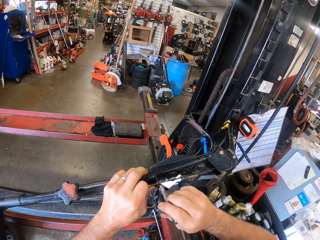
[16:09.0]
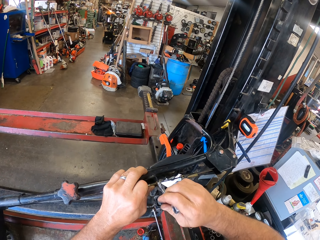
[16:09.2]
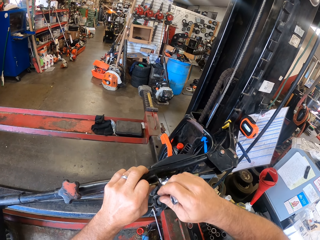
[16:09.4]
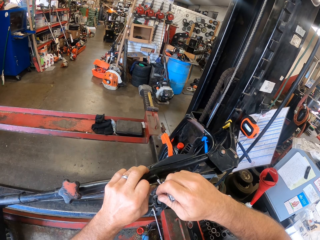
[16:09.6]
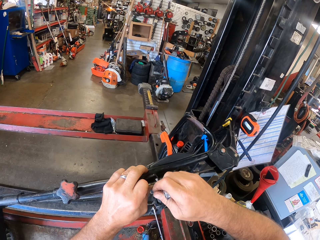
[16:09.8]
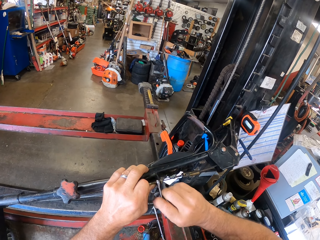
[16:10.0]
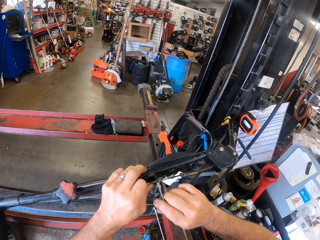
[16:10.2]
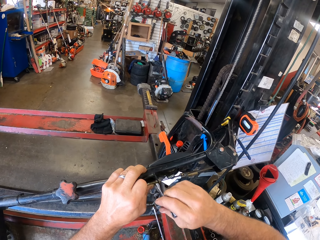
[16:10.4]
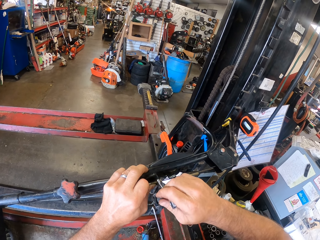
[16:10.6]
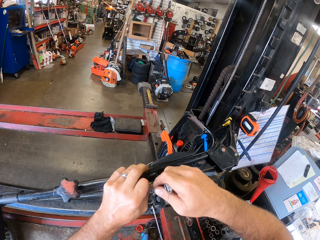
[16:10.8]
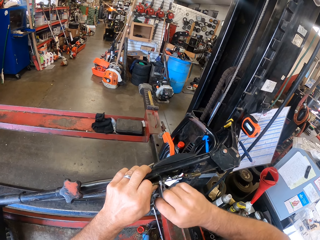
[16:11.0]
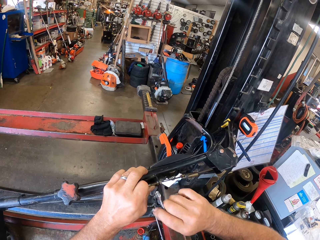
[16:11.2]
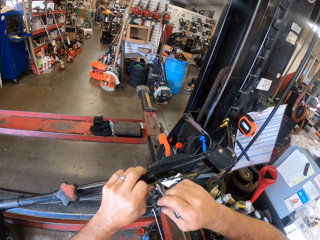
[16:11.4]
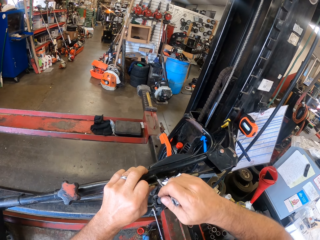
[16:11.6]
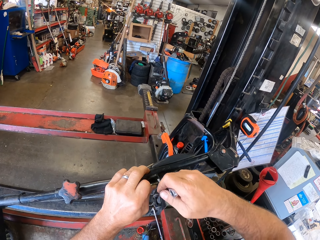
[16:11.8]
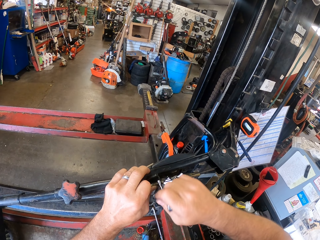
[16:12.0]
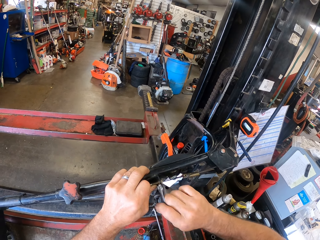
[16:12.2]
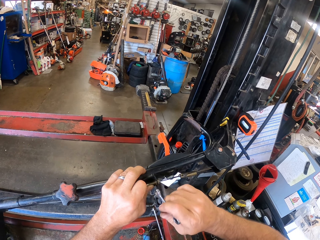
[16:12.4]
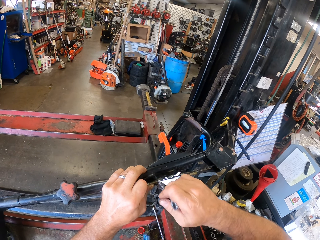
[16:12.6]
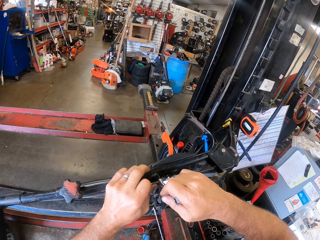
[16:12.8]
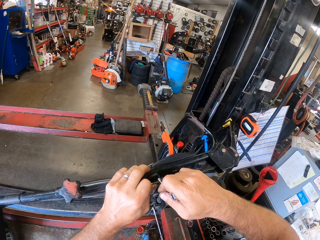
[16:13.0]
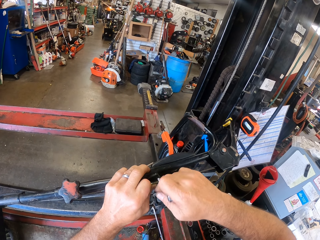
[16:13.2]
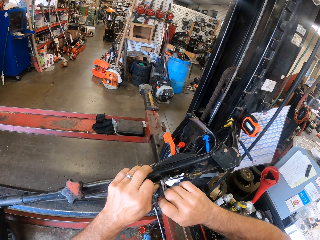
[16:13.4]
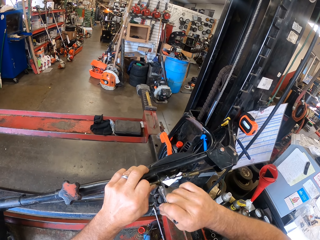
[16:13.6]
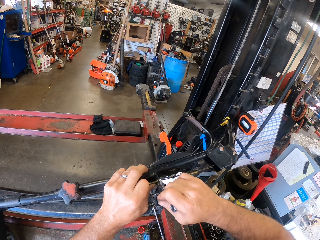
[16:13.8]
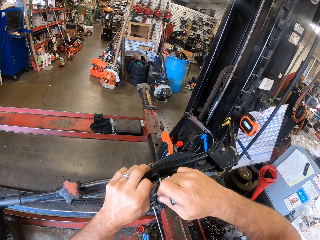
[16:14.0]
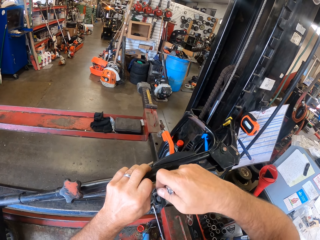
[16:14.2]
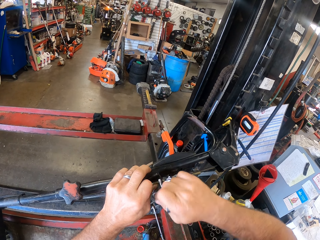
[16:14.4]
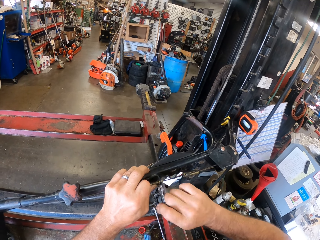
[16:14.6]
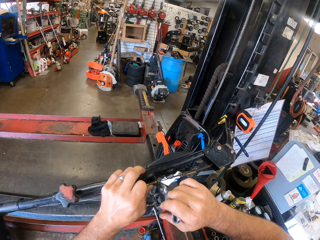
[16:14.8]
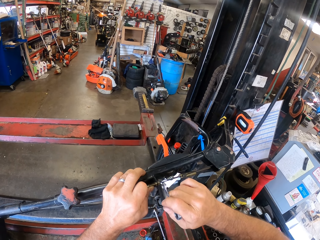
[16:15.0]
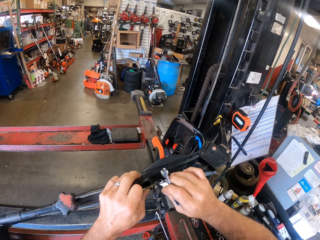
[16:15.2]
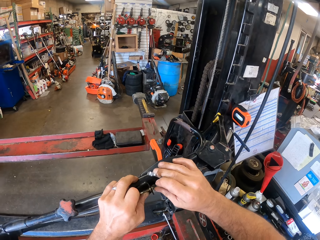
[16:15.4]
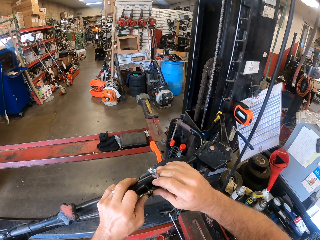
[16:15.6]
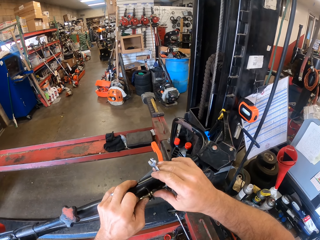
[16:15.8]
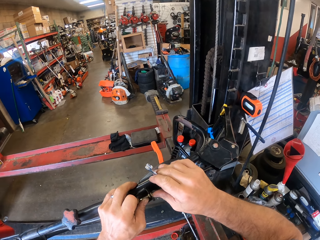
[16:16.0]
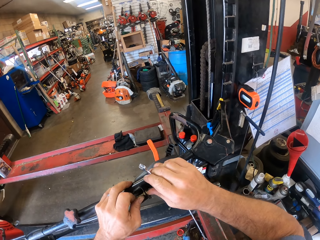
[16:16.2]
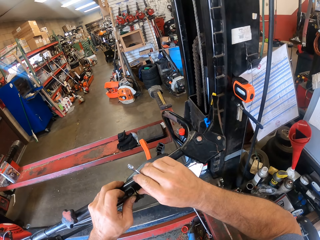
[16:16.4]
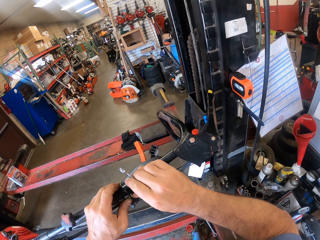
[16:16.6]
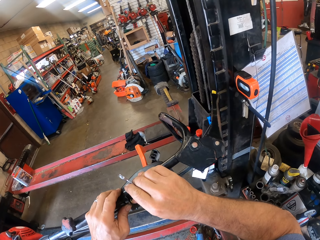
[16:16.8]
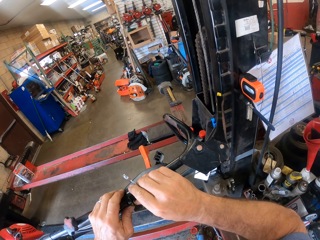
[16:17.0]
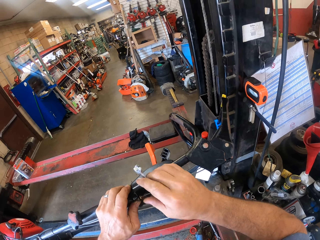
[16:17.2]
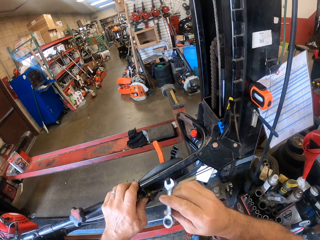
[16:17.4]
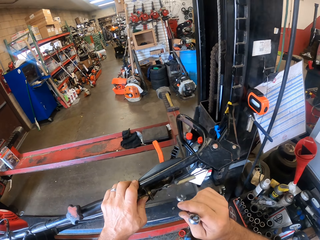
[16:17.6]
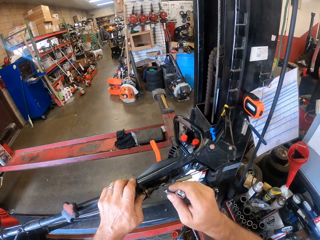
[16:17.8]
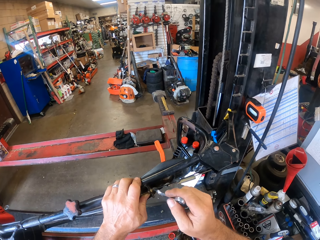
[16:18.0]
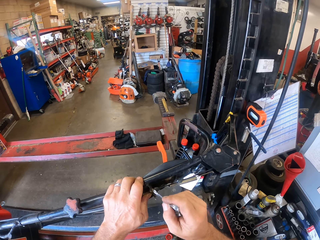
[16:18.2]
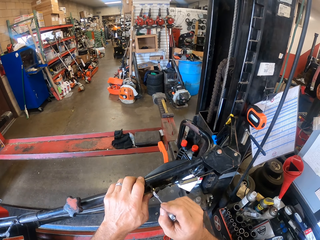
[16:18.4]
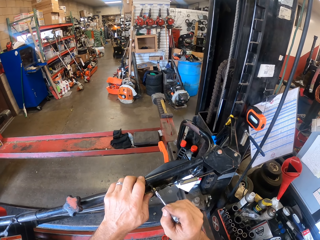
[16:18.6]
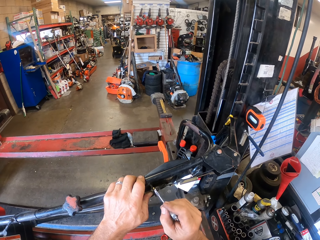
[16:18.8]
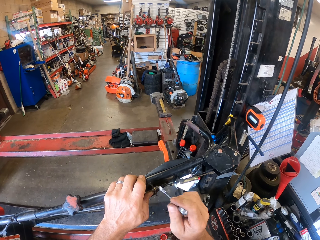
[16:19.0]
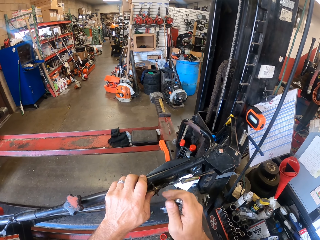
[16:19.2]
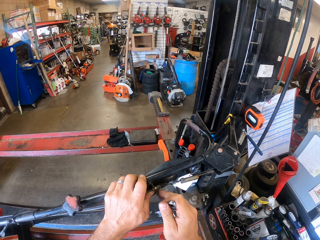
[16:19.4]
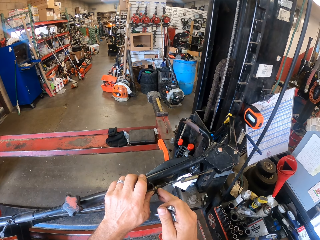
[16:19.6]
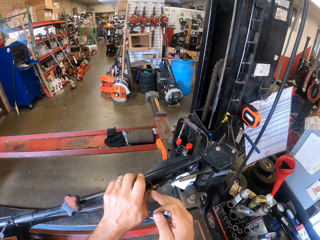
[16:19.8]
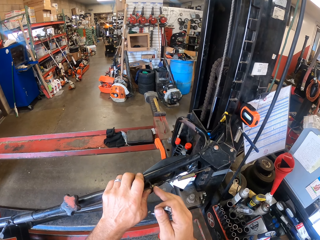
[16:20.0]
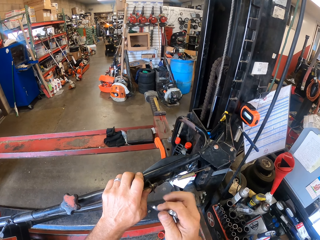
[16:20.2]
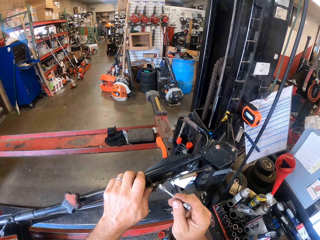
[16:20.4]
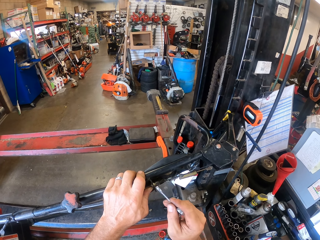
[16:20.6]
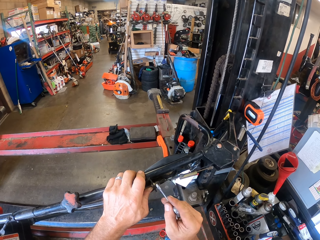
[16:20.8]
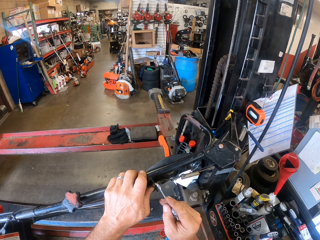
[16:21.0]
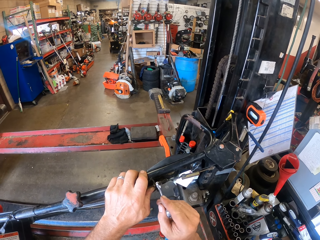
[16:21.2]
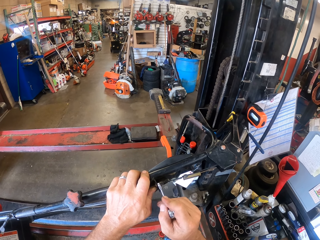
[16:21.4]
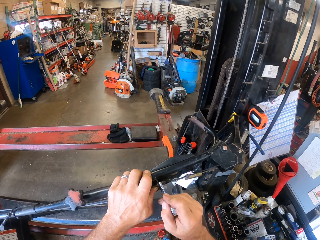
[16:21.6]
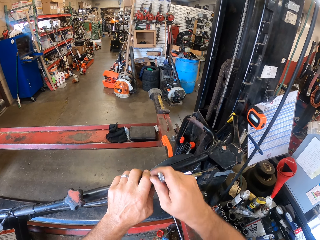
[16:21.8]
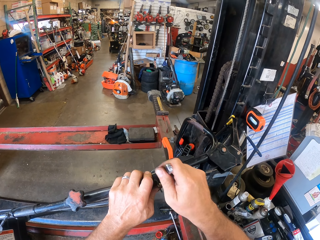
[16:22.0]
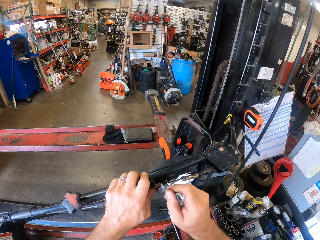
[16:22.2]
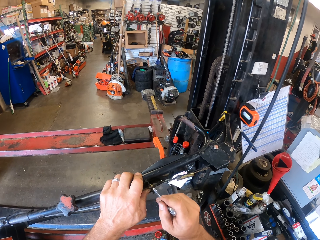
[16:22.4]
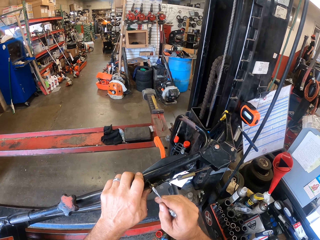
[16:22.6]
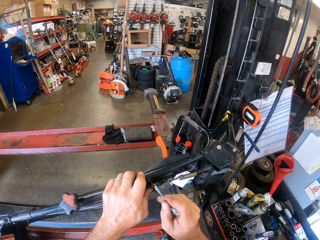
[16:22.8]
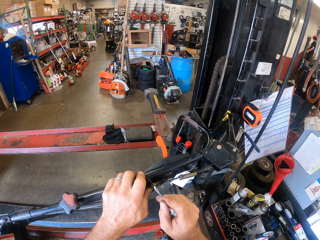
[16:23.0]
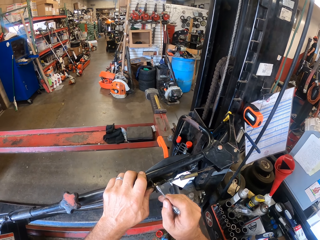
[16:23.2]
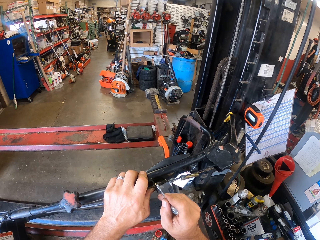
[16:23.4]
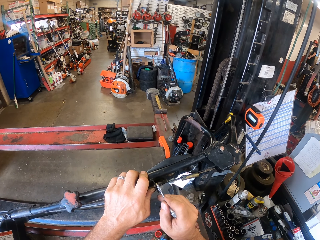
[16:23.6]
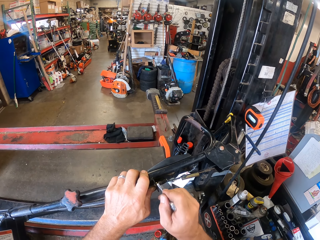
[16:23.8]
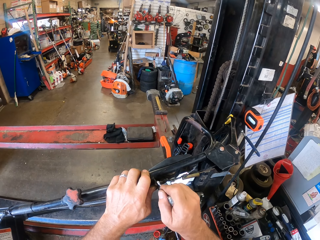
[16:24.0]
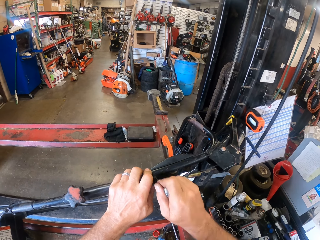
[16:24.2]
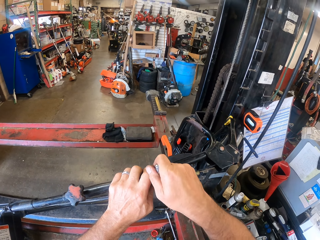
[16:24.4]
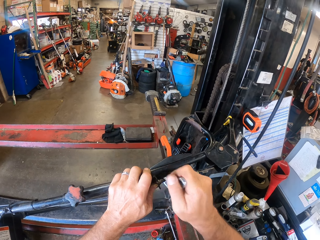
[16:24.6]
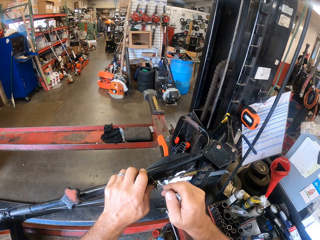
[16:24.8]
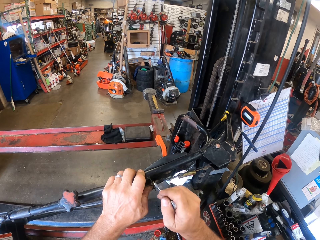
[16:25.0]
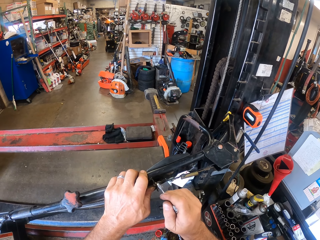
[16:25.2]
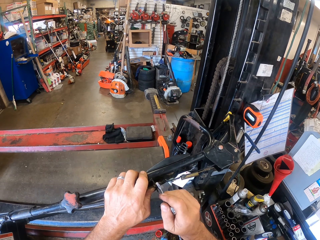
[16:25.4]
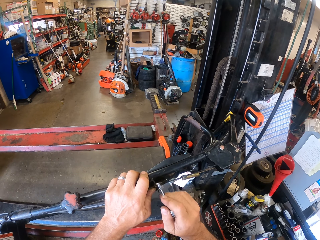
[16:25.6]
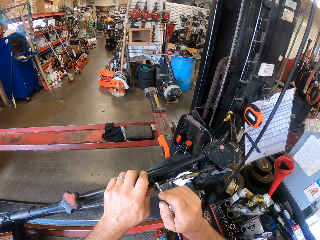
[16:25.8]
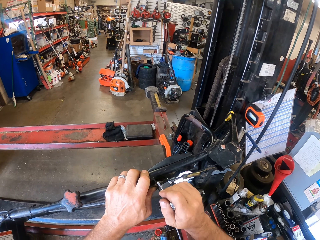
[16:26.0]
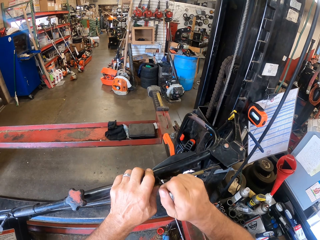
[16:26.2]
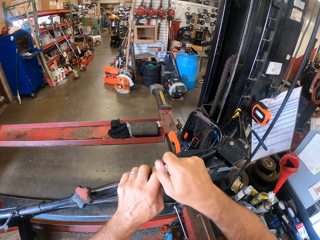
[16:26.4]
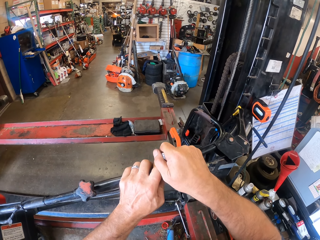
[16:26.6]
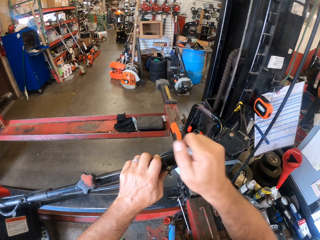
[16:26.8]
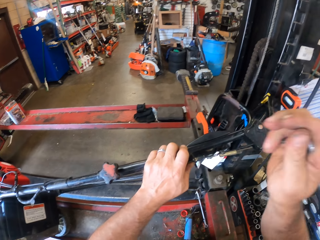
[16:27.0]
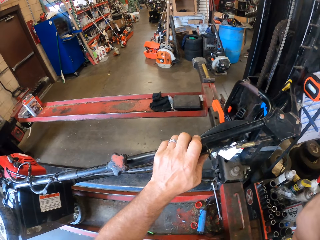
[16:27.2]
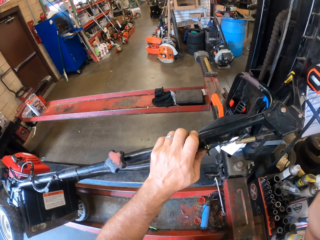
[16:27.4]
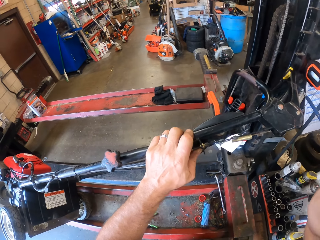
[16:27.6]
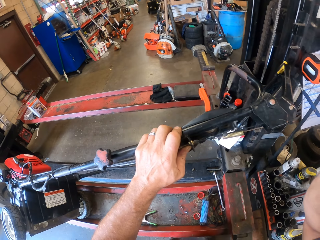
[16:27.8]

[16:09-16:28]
The camera wearer swings their hand. They press the nut. They swing their hand. They wipe the nut. They swing their hand. They tighten the nut using a combination spanner. They swing their hand. They touch something.
